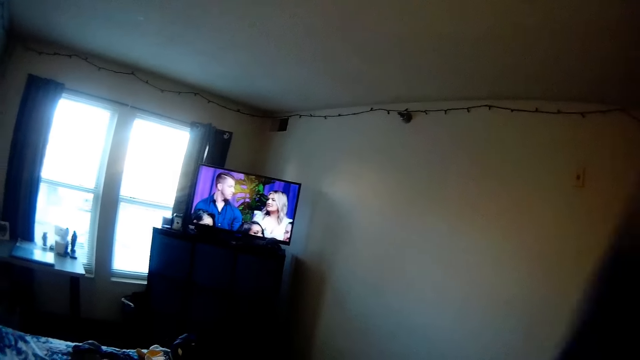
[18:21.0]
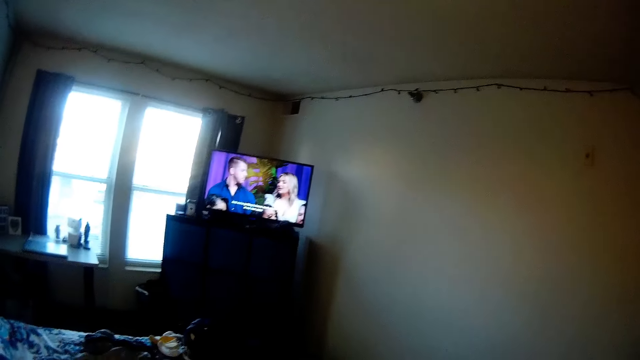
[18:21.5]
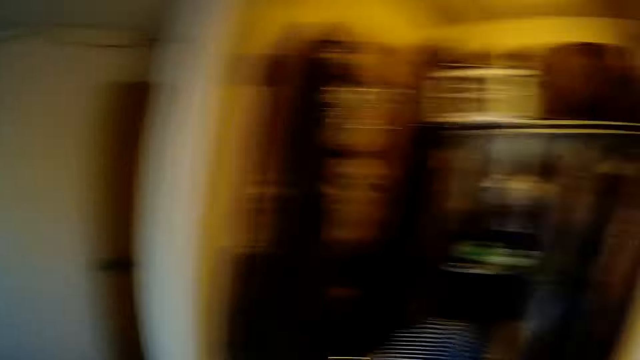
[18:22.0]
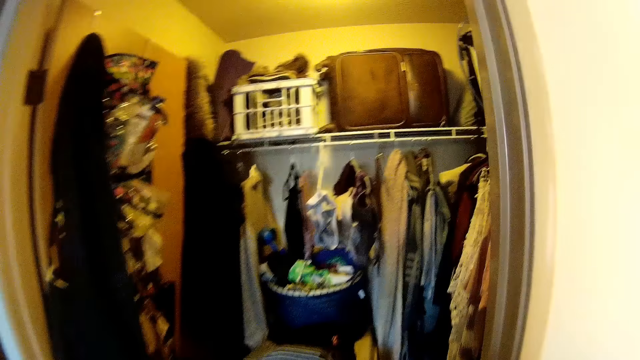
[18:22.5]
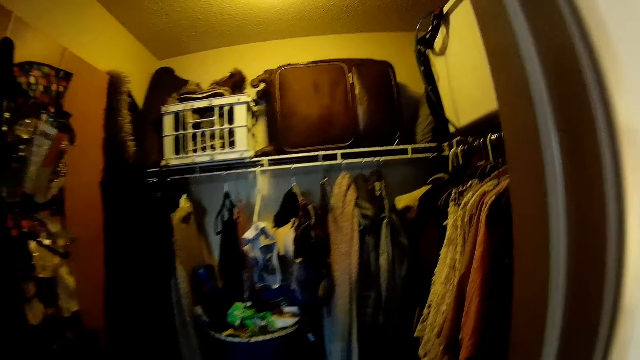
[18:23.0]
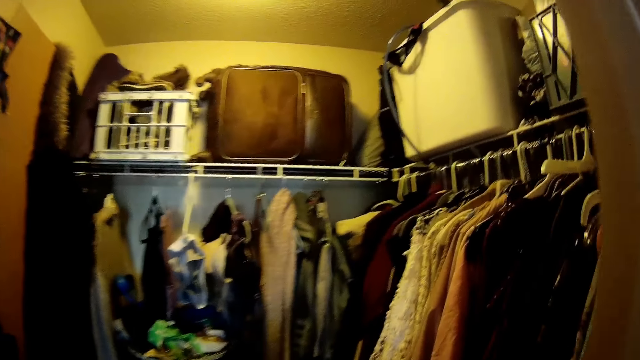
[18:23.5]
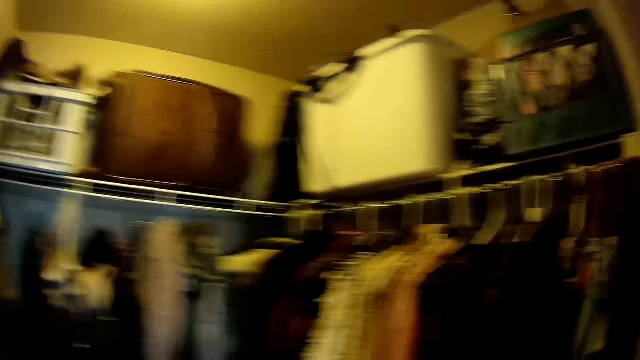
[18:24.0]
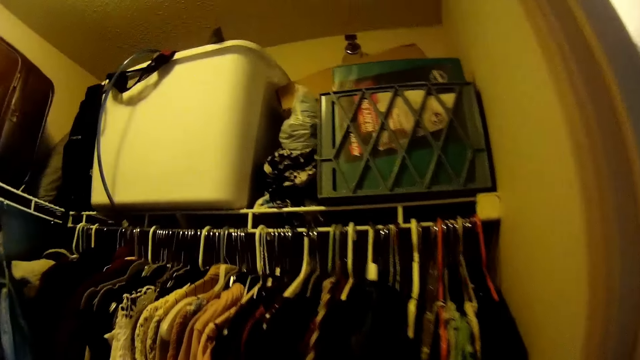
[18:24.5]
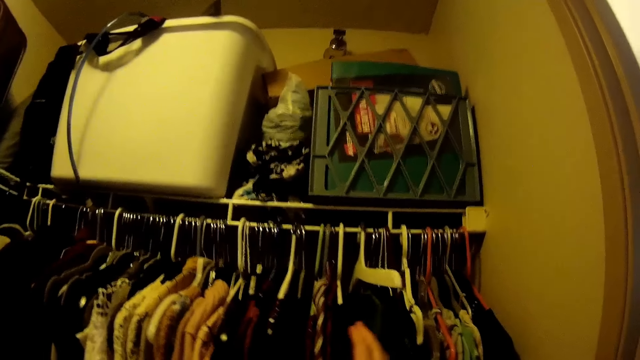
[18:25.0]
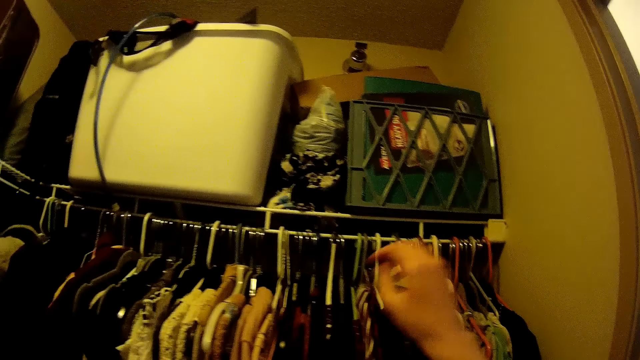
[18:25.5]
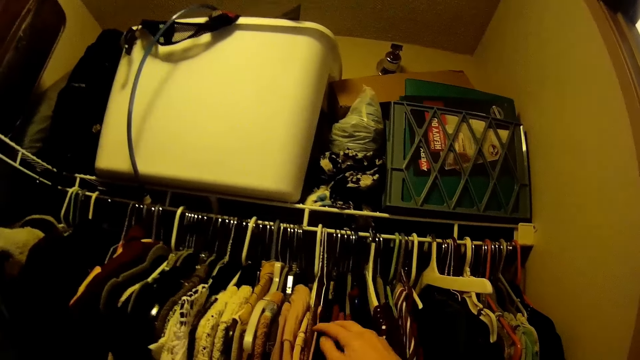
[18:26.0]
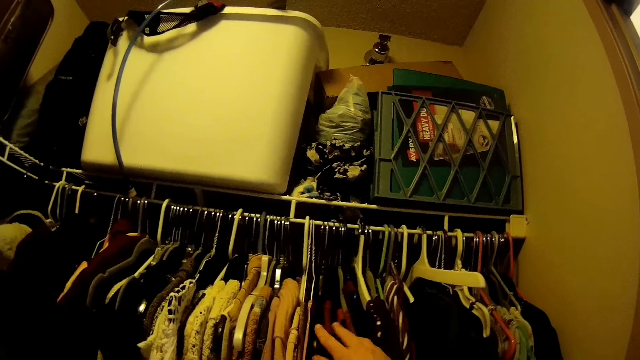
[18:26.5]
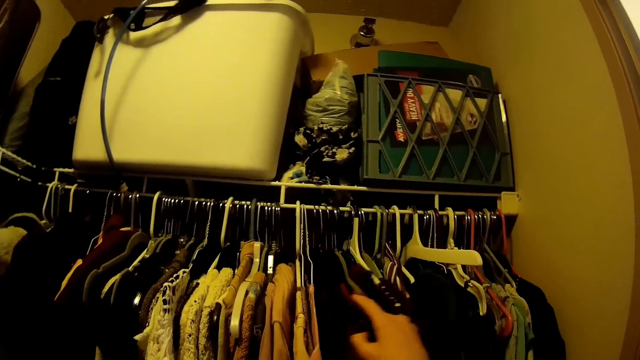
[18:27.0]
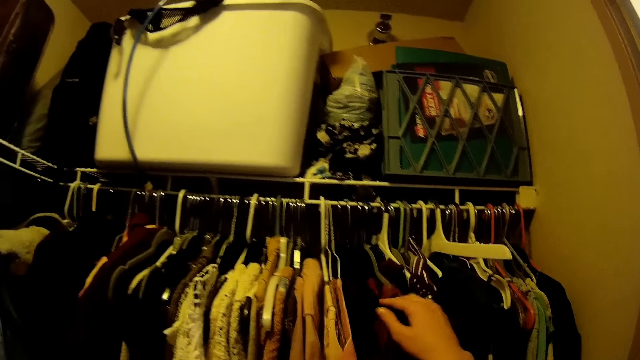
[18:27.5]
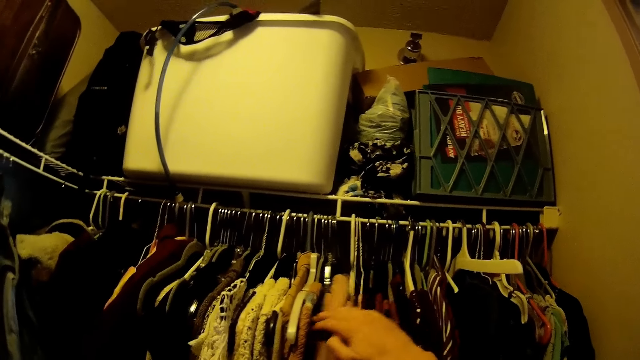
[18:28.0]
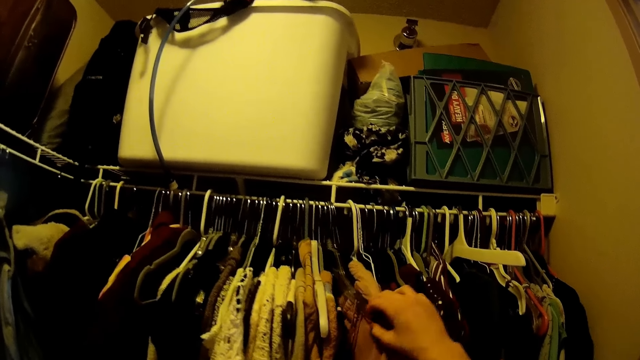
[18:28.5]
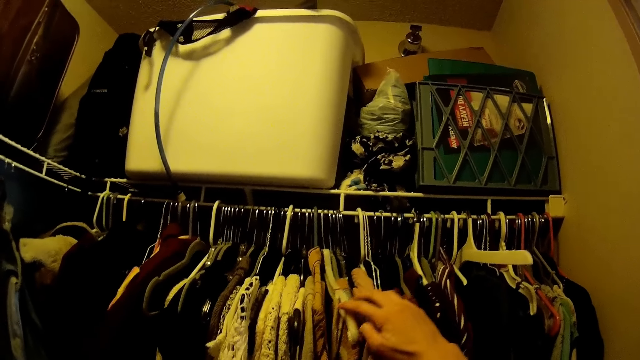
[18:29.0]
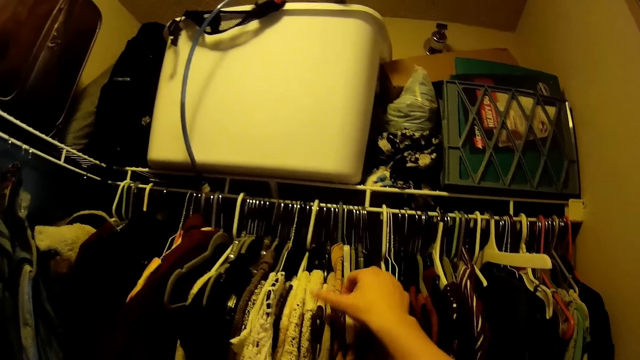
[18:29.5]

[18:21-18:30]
The camera wearer looks at the dressing room. They go into the closet. They examine the clothes on the hanger rack.

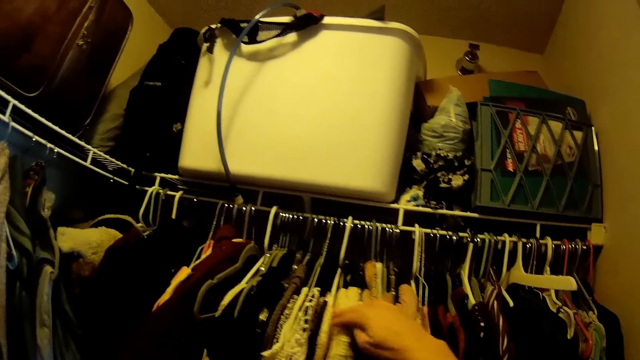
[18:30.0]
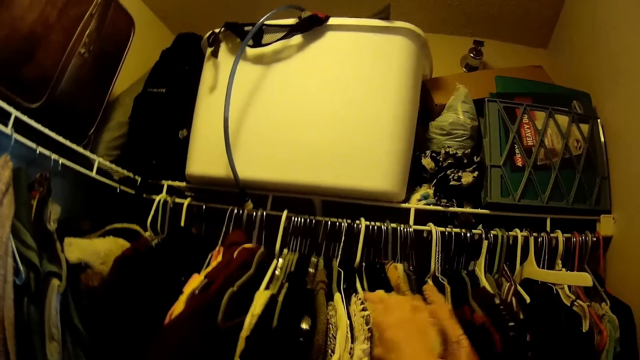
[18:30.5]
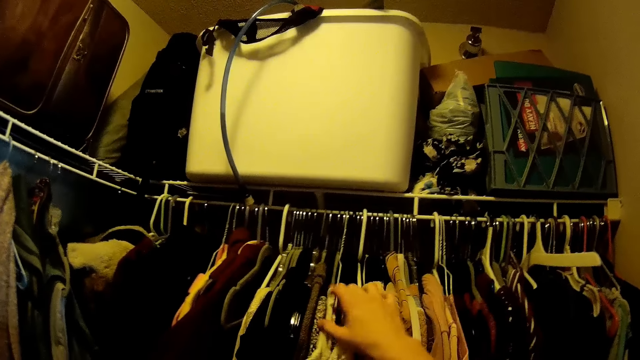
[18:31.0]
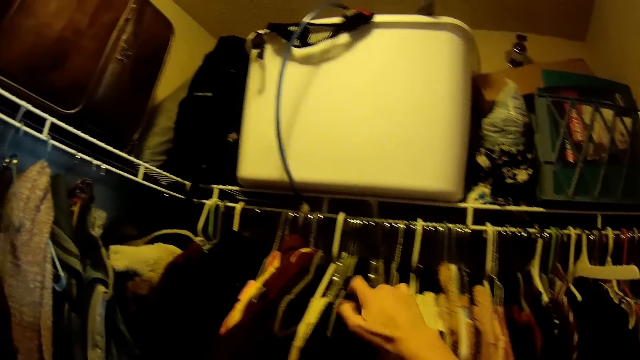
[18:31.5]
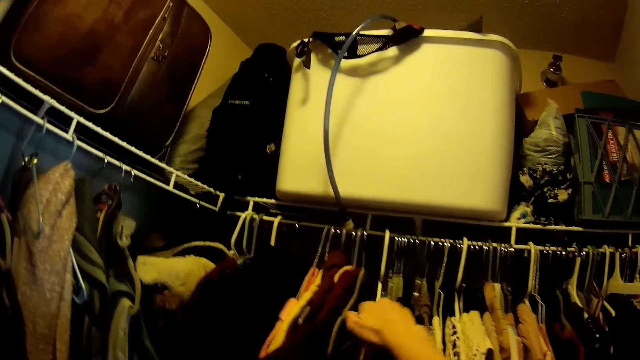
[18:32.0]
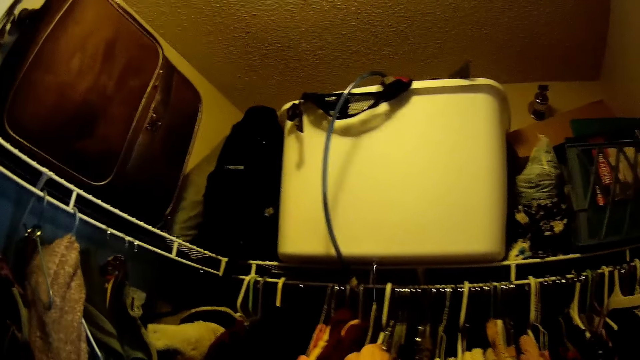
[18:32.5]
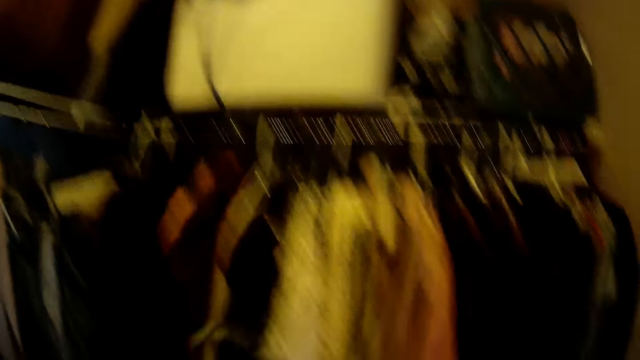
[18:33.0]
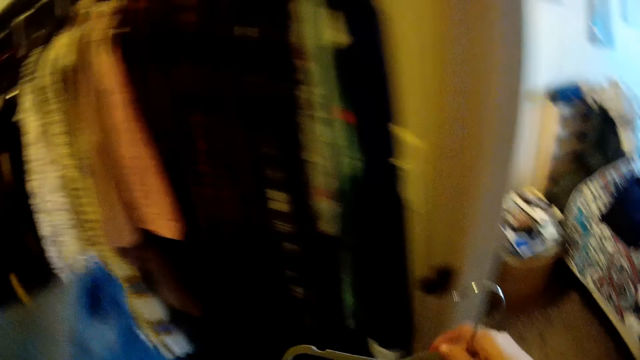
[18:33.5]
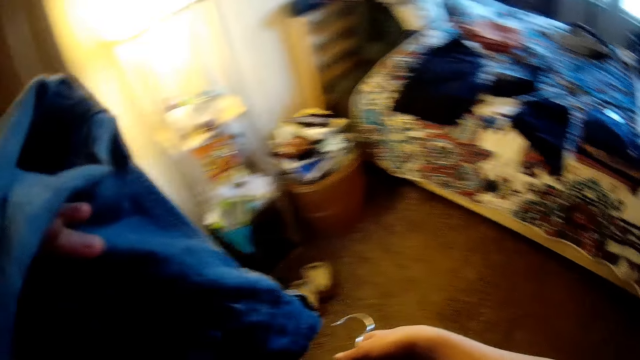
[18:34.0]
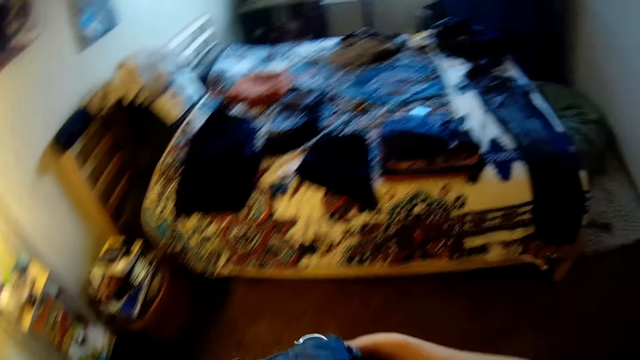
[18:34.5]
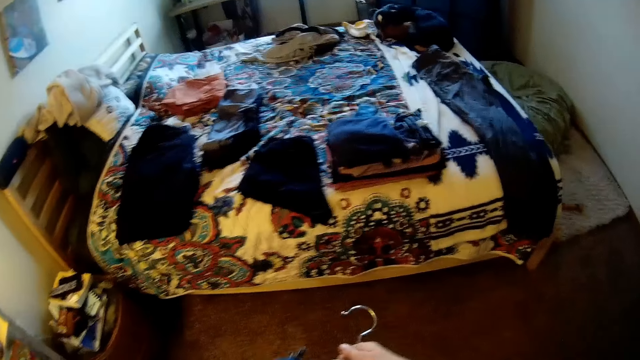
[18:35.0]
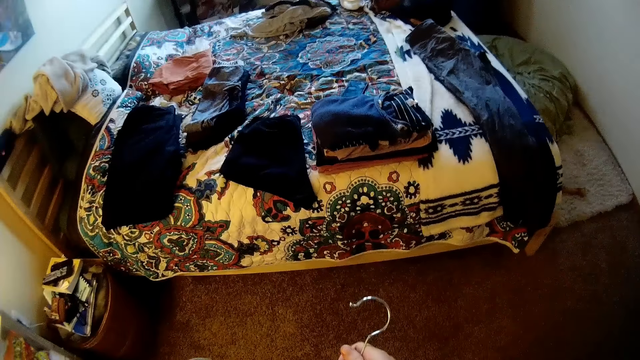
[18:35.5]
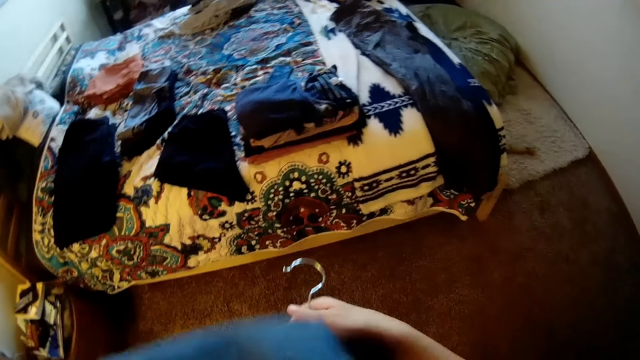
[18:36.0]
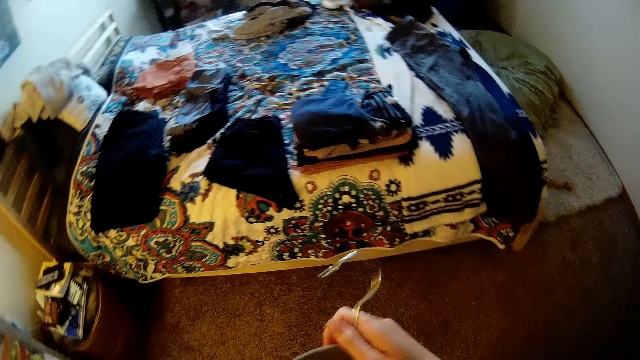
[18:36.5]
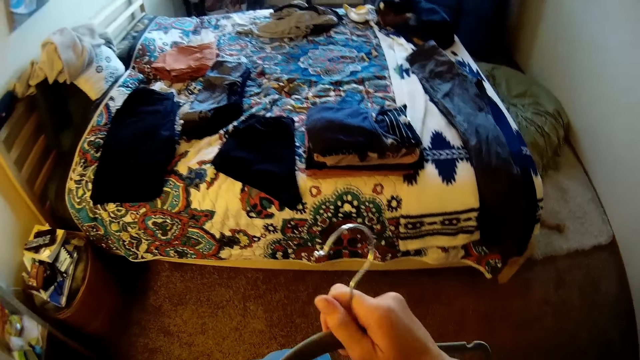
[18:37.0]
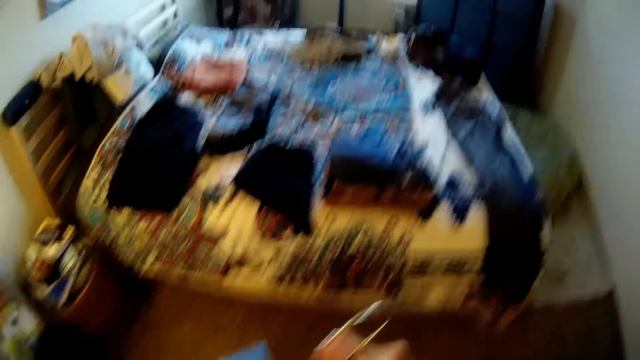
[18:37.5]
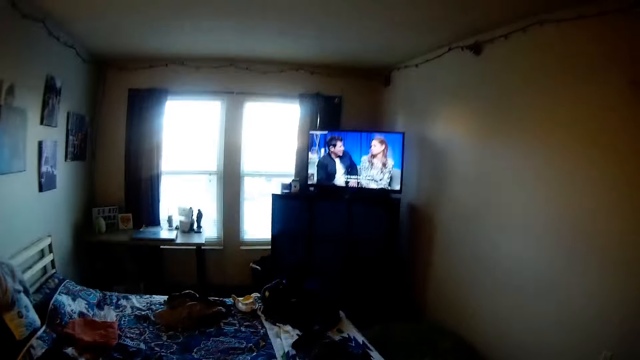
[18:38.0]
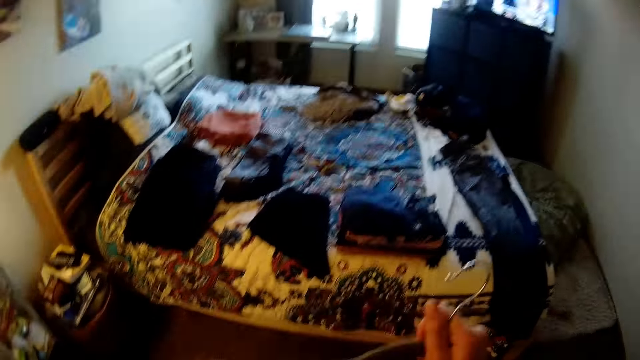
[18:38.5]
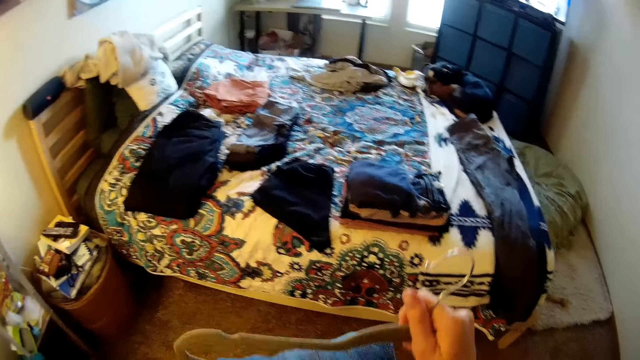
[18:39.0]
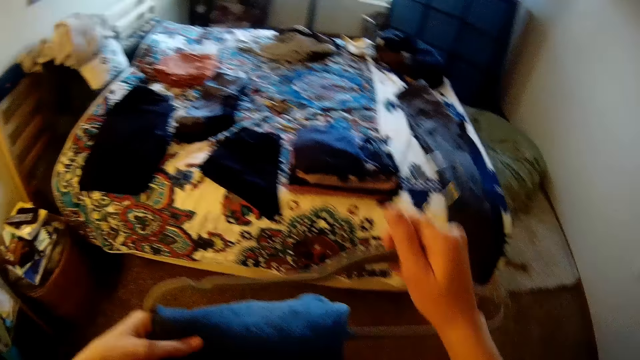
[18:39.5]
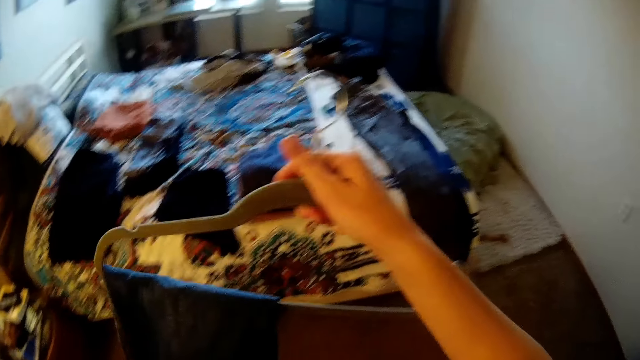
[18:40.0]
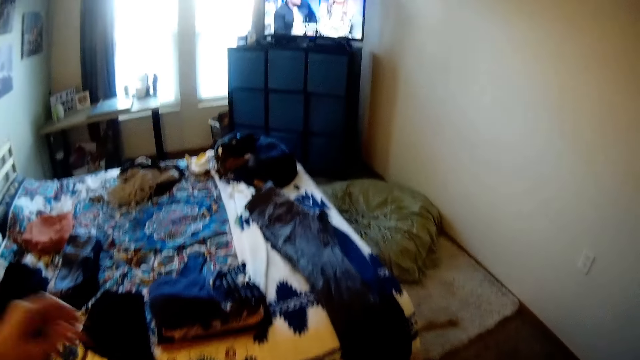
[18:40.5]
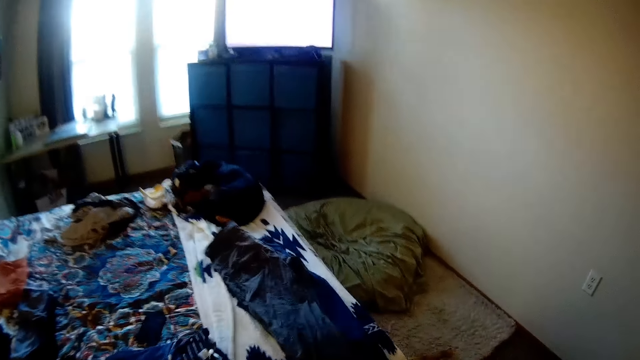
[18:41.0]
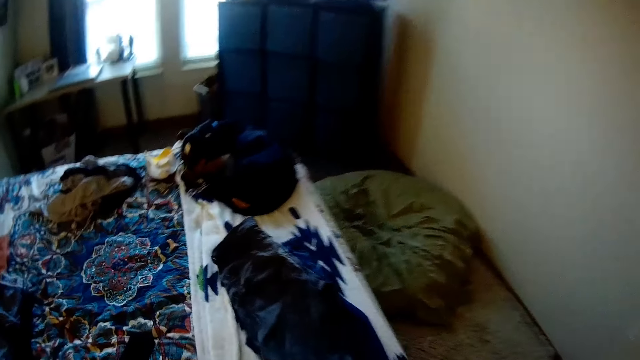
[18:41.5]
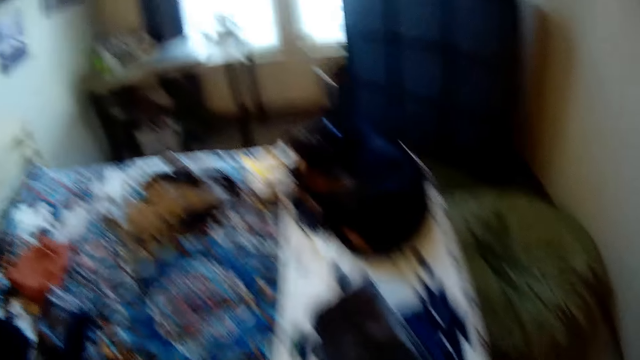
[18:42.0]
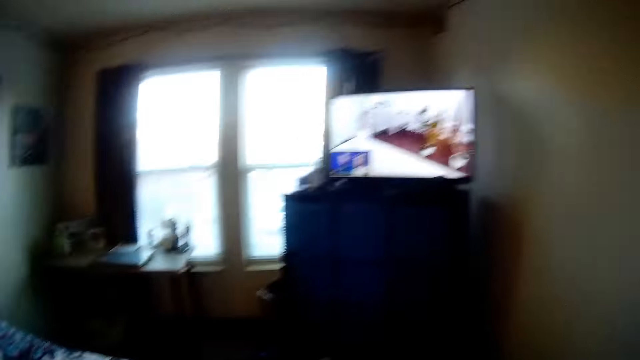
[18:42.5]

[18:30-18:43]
The camera wearer holds the dress. They remove the dress from the cabinet. They pick out a hanger from the rack. They put the trouser inside the hanger. They hold the hanger. They hang the dress on the hanger. They hold the hanger.
